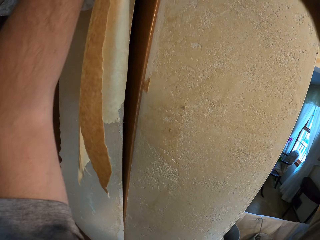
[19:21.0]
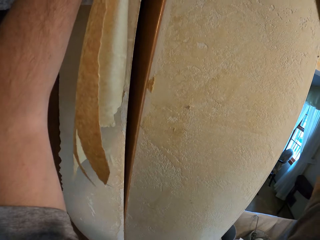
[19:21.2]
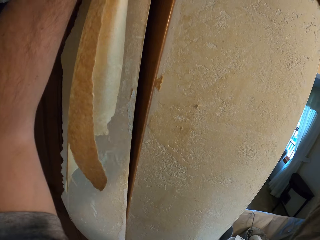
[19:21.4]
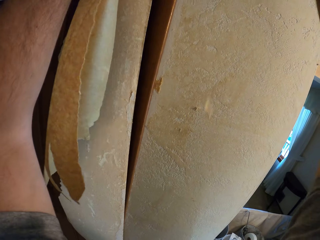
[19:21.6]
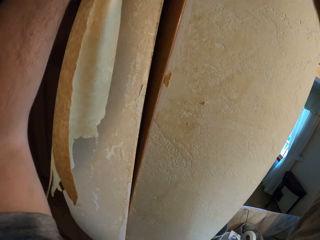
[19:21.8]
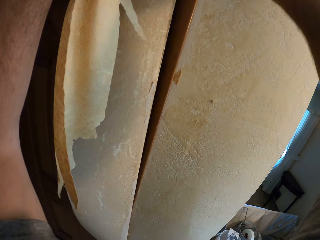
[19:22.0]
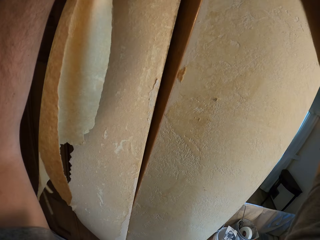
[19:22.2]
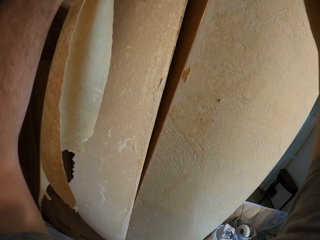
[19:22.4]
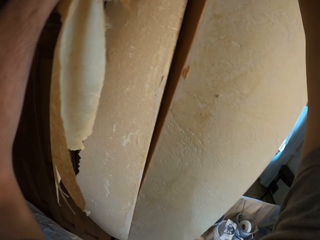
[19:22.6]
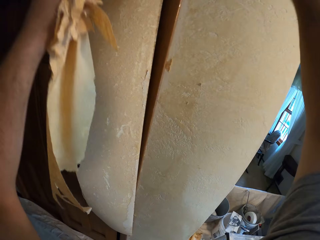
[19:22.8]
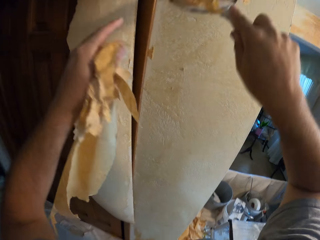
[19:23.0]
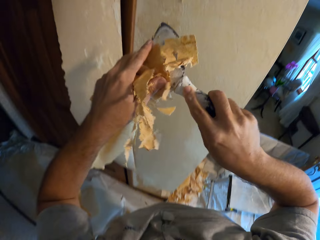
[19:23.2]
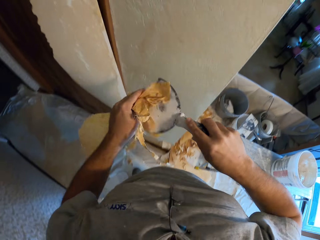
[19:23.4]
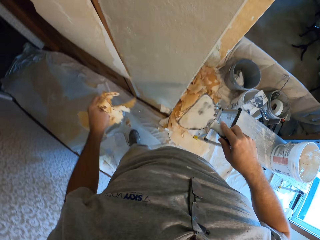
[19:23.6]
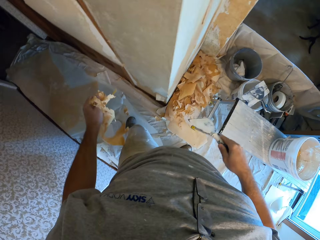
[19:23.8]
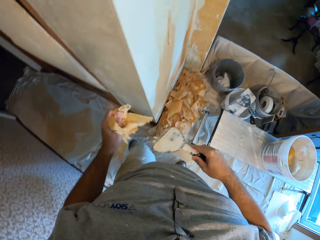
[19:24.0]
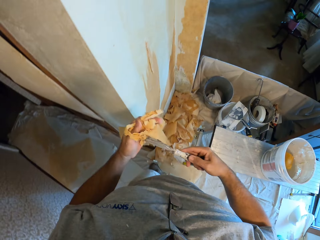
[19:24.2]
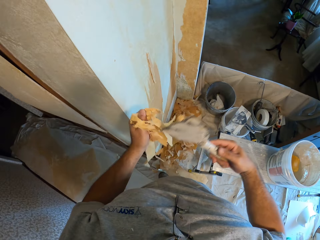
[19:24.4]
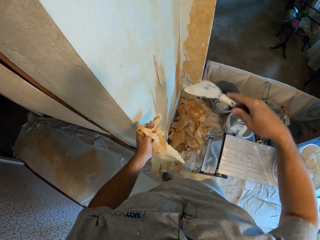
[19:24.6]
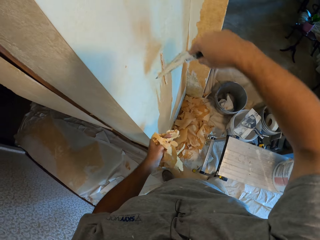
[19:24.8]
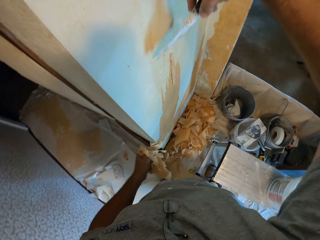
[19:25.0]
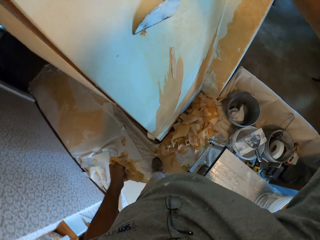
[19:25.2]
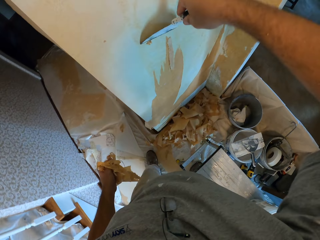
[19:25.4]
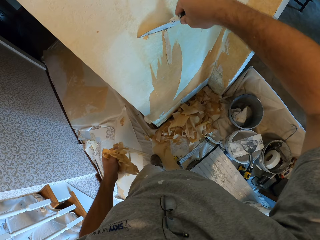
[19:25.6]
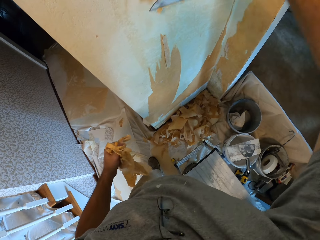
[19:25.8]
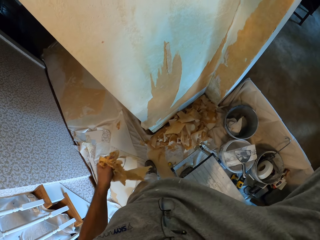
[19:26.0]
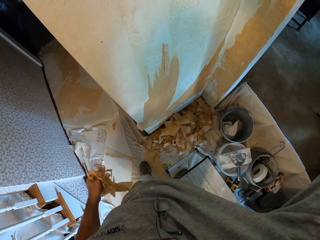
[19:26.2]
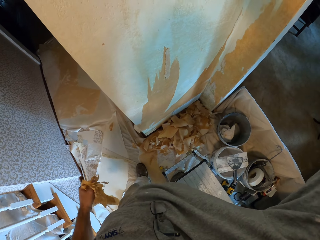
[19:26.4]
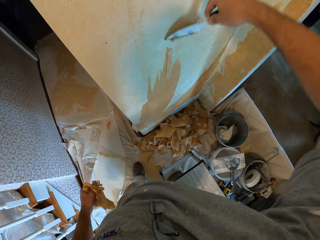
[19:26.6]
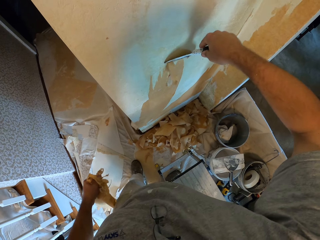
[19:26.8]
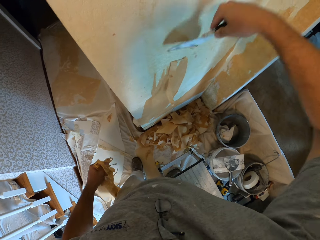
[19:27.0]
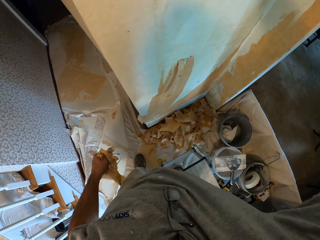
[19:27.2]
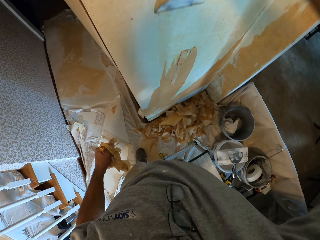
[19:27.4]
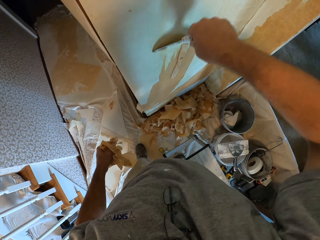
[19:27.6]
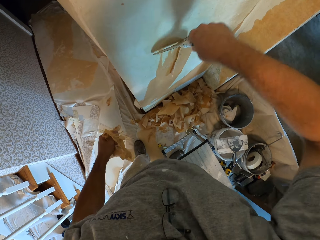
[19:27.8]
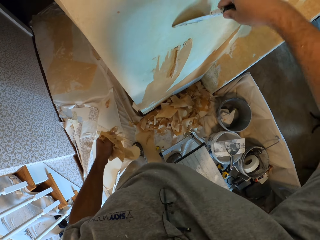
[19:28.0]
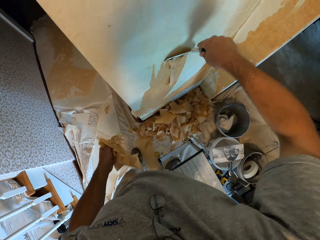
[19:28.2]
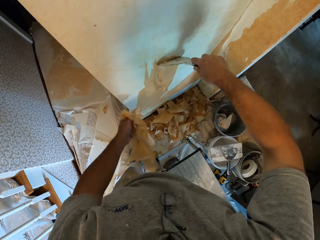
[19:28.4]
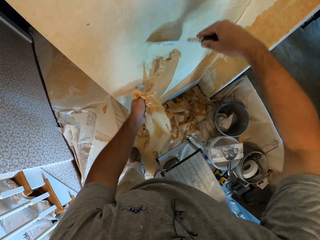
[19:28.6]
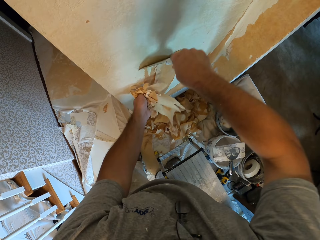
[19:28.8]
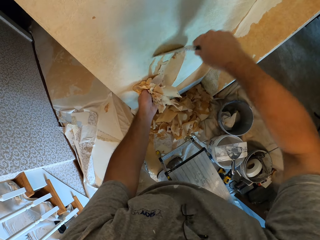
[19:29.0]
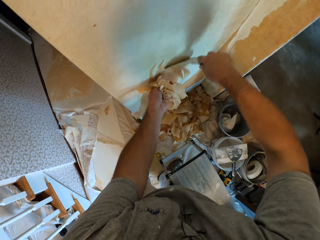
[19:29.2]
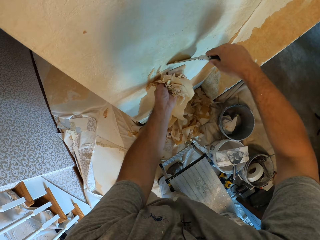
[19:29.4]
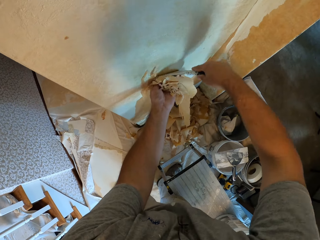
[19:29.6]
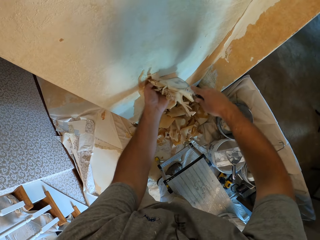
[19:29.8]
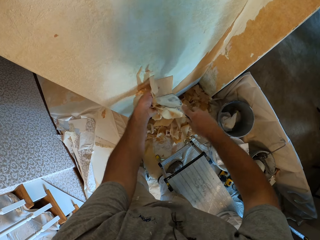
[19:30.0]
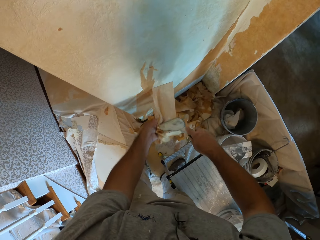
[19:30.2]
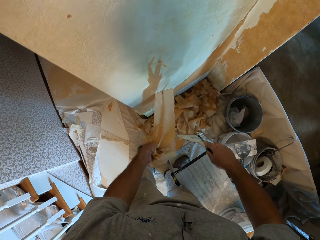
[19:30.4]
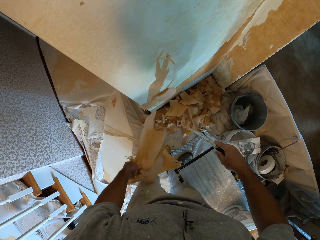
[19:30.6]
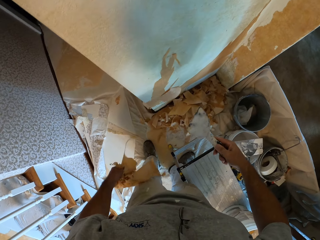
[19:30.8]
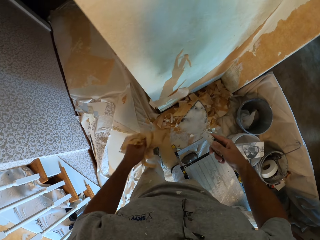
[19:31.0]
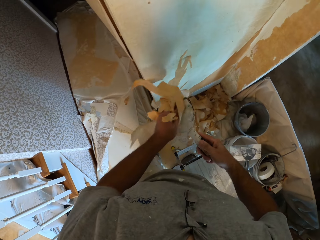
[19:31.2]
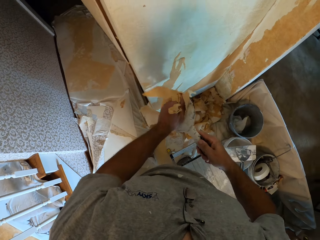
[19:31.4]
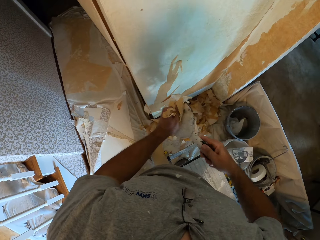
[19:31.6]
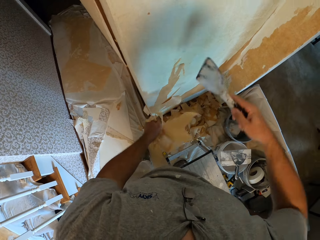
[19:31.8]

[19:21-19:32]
The camera wearer pulls the wallpaper on the wall with his left hand.

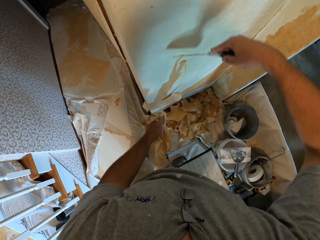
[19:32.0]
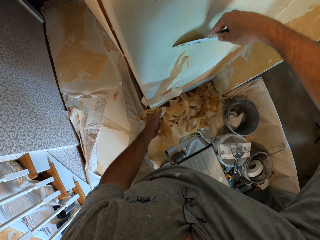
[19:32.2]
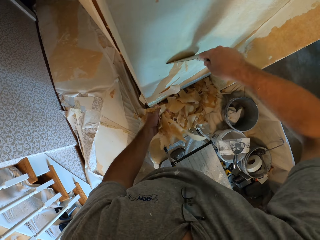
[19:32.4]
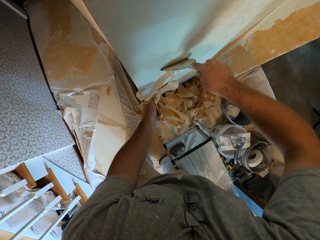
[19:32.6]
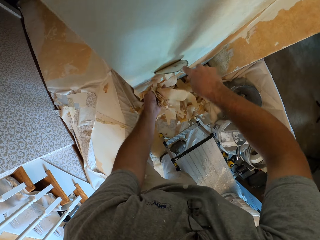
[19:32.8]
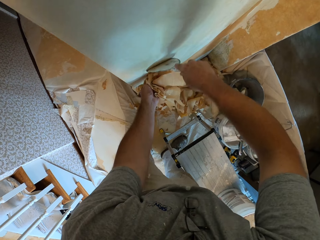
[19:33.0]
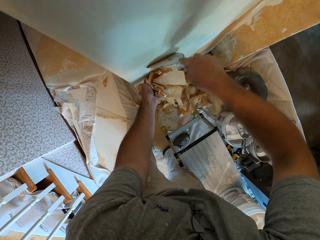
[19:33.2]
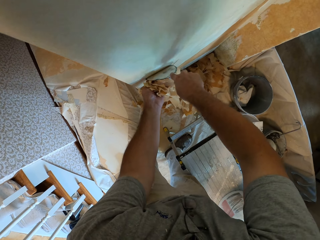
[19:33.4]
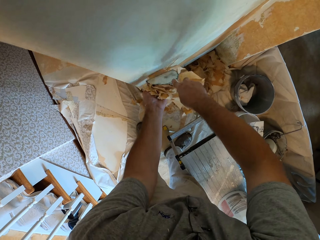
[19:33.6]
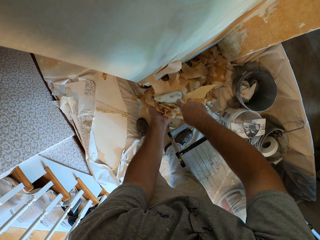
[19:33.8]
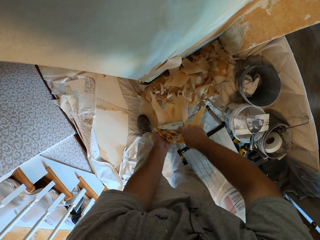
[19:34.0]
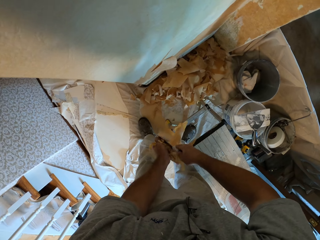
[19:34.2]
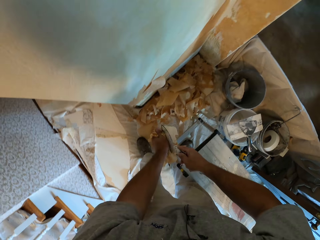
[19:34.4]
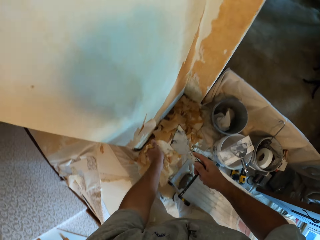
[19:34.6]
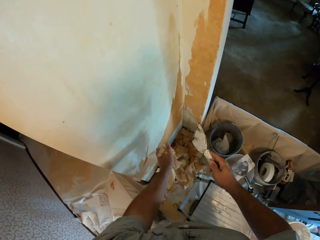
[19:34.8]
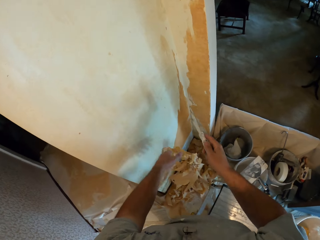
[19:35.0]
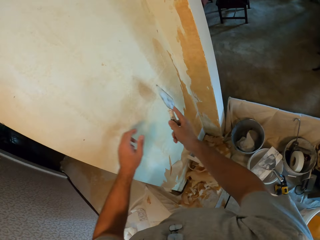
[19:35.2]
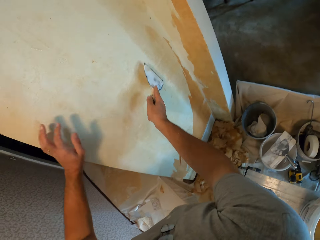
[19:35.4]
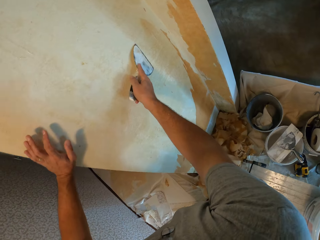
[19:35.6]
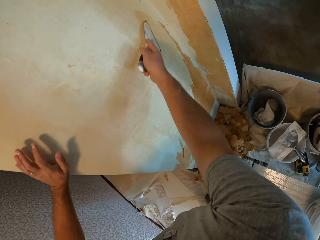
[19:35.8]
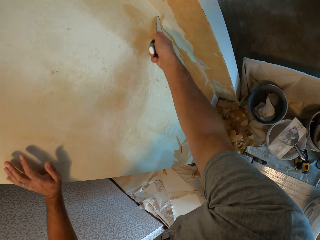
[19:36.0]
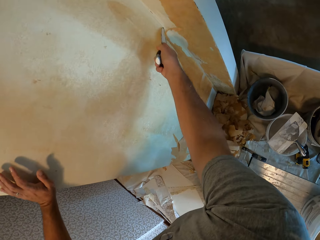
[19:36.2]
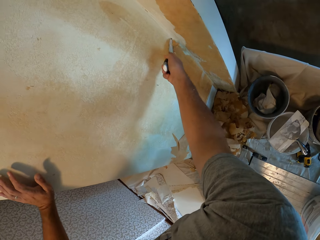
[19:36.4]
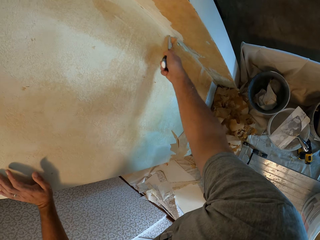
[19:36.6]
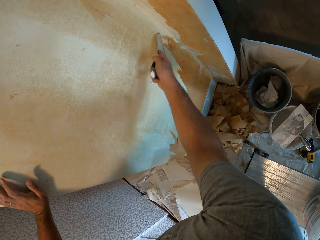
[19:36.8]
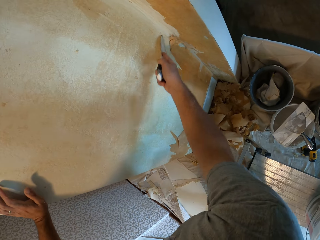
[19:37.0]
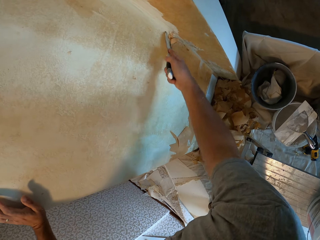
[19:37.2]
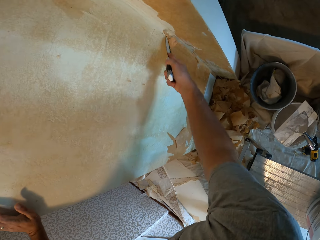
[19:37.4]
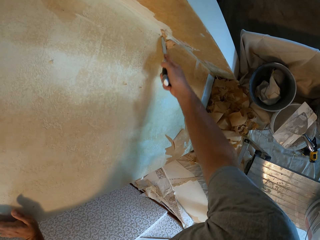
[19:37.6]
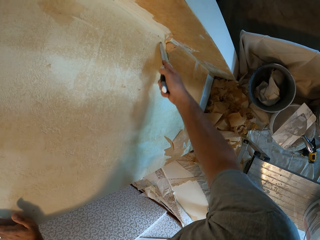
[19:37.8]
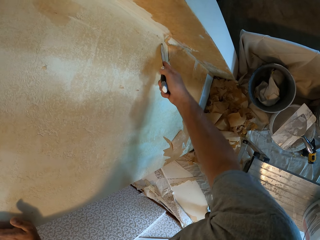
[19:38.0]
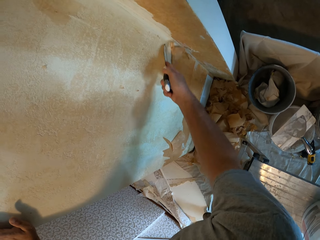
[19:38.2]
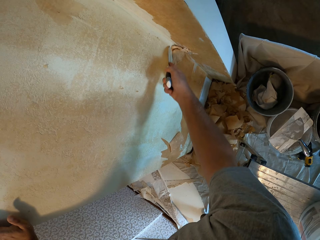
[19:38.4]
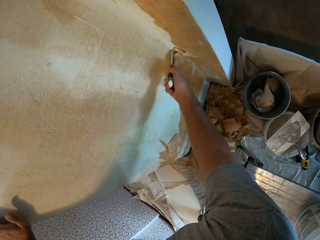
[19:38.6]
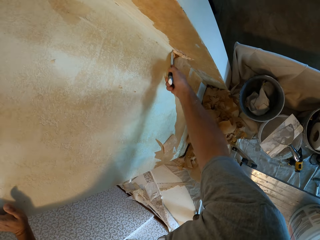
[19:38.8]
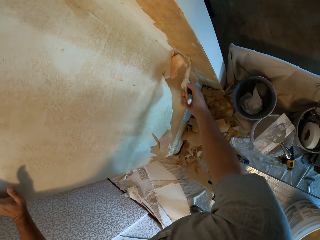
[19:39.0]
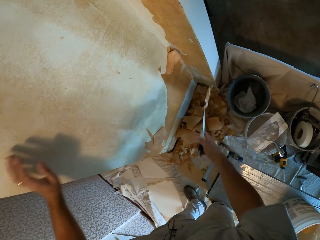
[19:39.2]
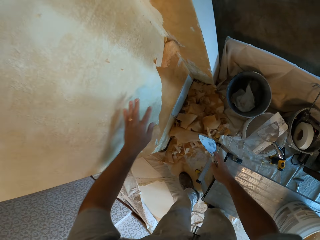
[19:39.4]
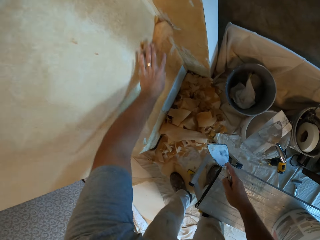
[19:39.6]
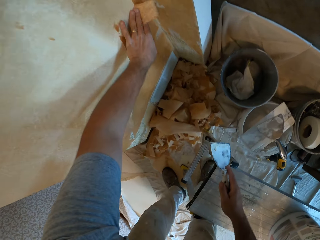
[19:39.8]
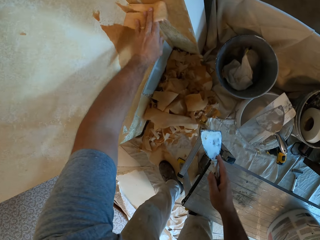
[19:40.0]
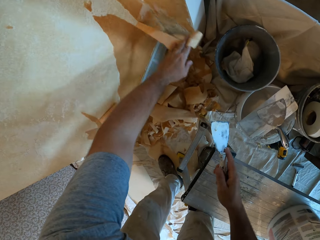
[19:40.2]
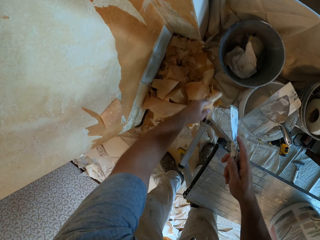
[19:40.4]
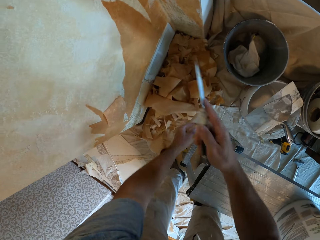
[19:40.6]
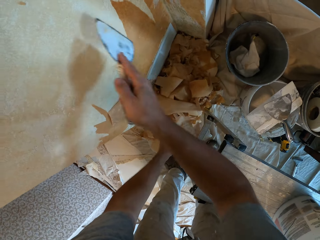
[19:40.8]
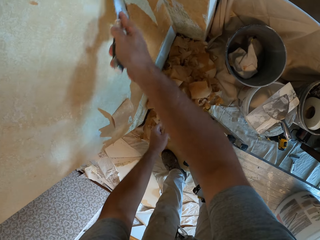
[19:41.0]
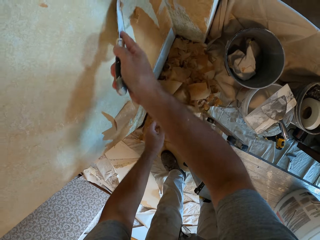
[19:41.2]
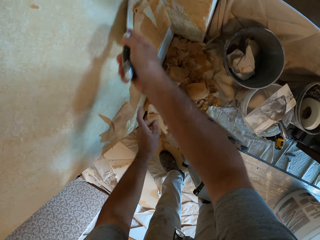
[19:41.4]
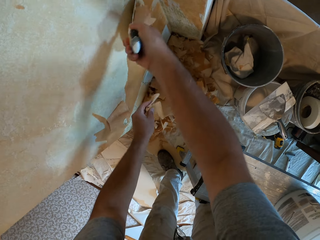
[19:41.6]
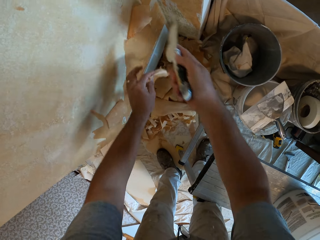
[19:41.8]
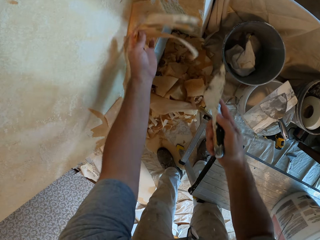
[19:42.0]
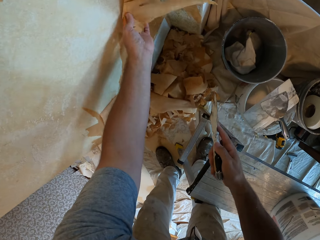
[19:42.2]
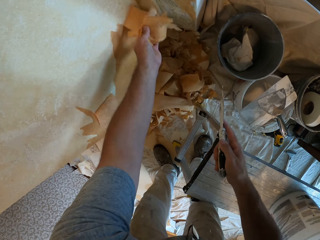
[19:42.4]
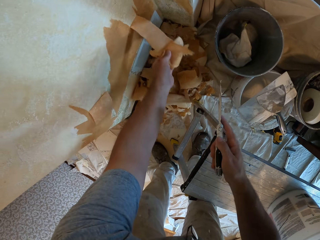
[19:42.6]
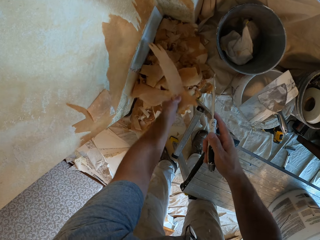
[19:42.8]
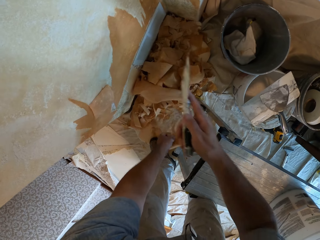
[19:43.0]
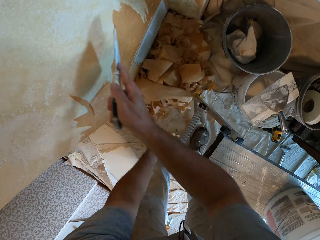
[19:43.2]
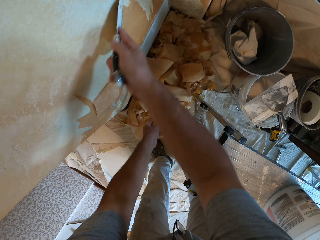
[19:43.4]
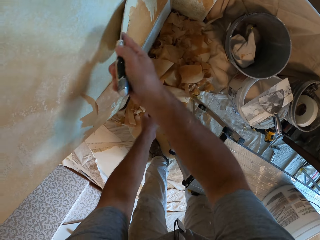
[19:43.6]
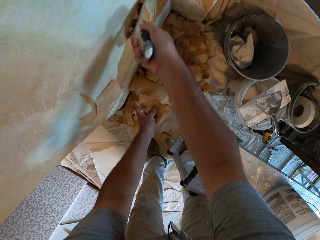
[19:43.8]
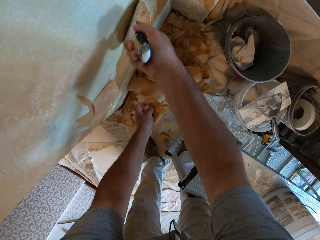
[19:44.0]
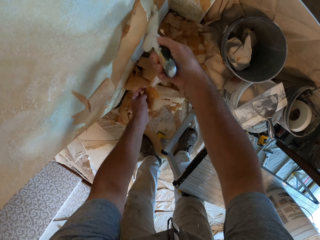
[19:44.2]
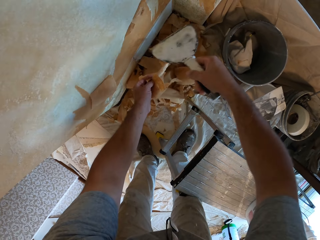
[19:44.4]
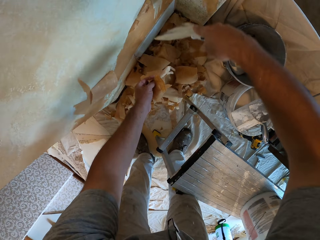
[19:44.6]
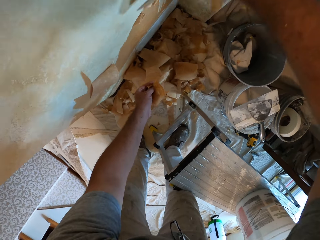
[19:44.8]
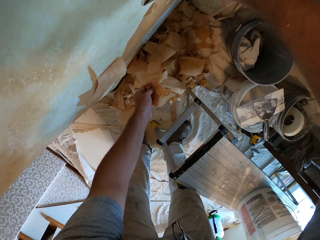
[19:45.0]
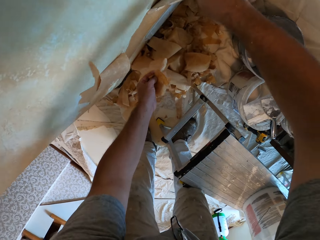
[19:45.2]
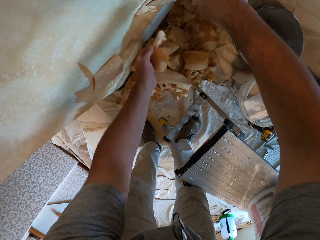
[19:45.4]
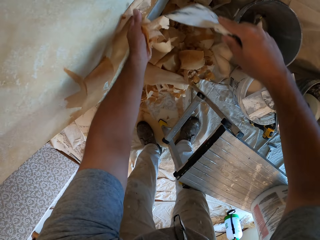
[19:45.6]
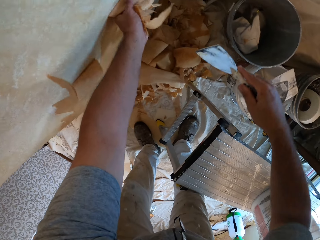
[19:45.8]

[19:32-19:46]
The camera wearer scrapes the wallpaper on the wall with a putty knife. He pulls the wallpaper on the wall with his left hand. He drops the wallpaper on the floor. He scrapes the wallpaper on the wall with the putty knife. He pulls the wallpaper with his left hand. He scrapes the wallpaper on the wall with the putty knife. He pulls the wallpaper with his left hand. He scrapes the wallpaper on the wall with the putty knife.
